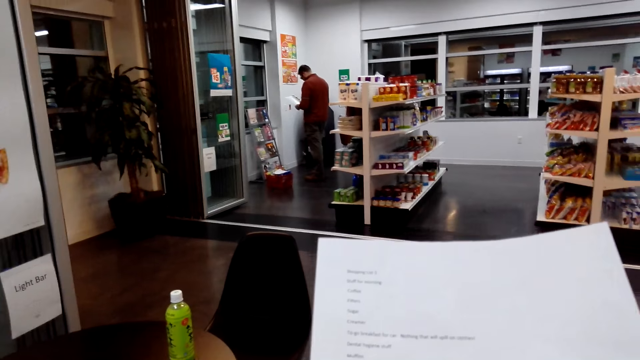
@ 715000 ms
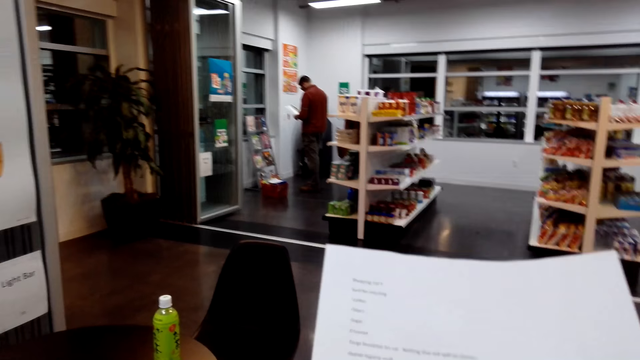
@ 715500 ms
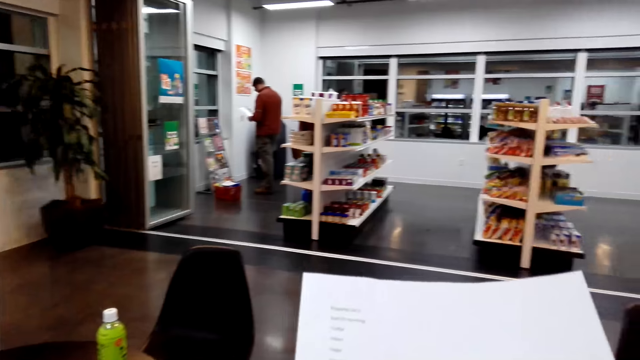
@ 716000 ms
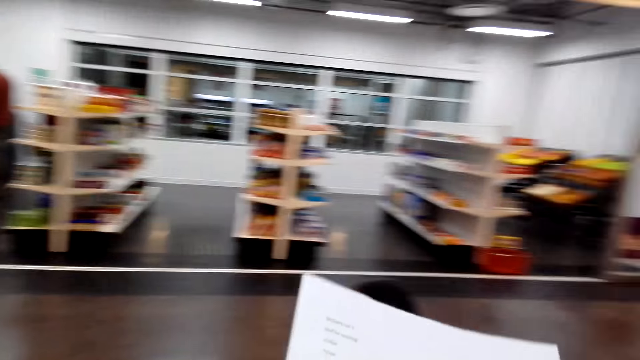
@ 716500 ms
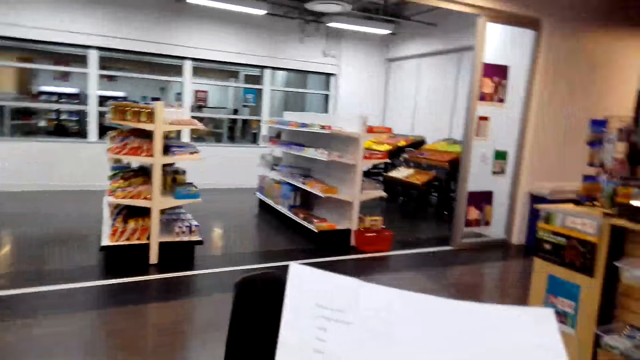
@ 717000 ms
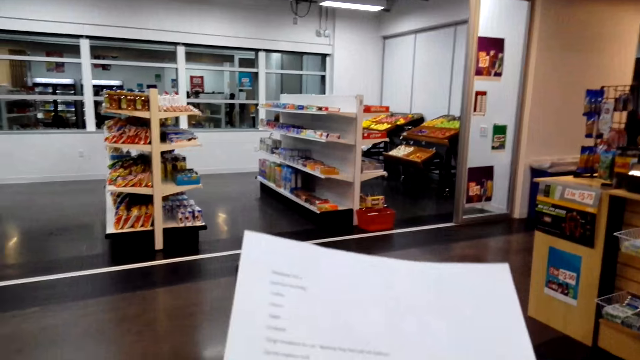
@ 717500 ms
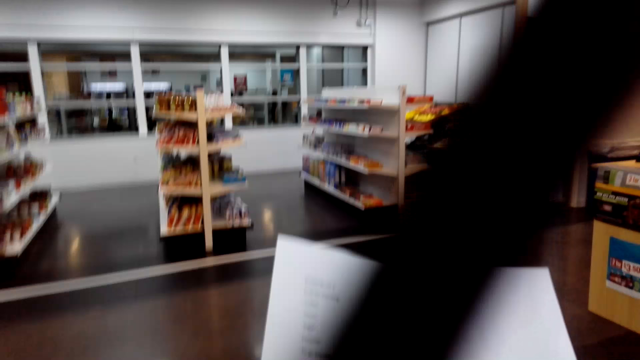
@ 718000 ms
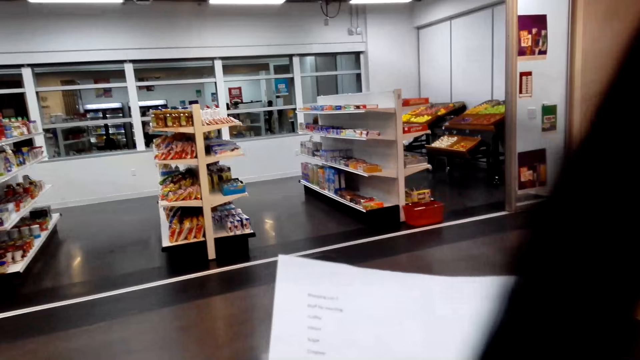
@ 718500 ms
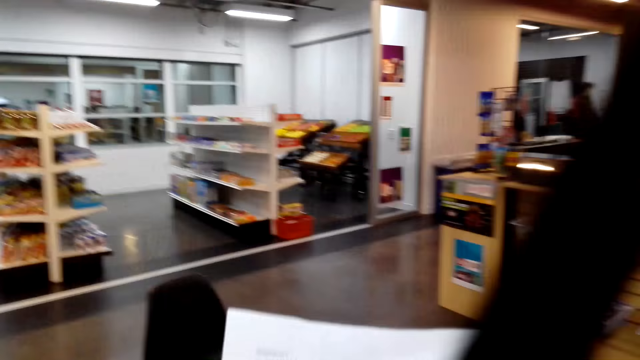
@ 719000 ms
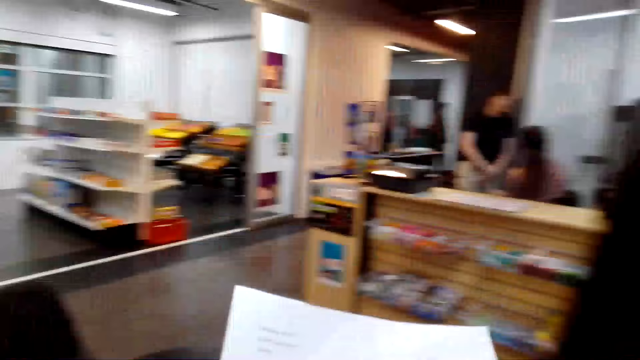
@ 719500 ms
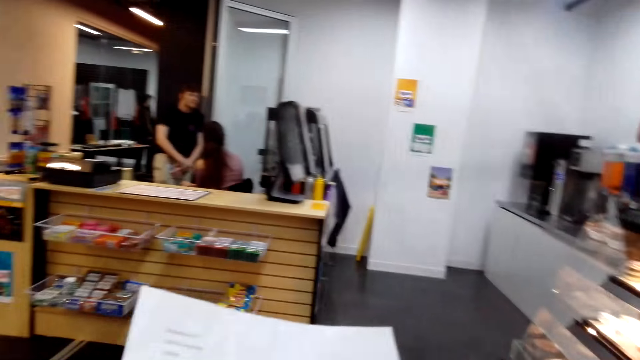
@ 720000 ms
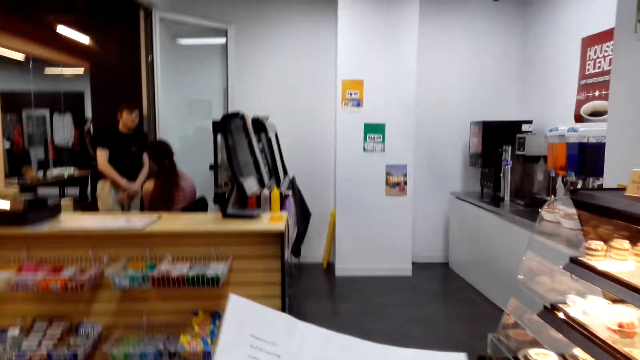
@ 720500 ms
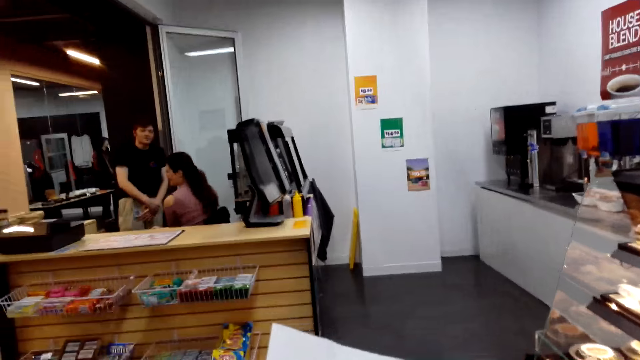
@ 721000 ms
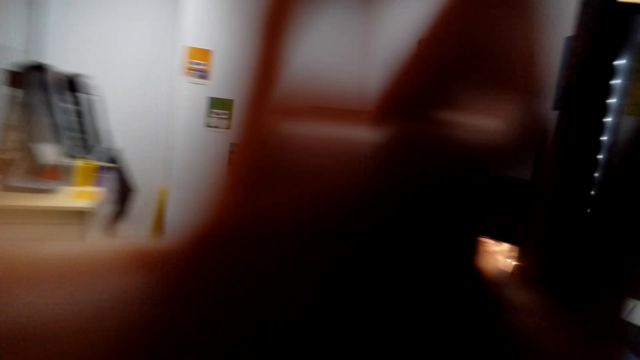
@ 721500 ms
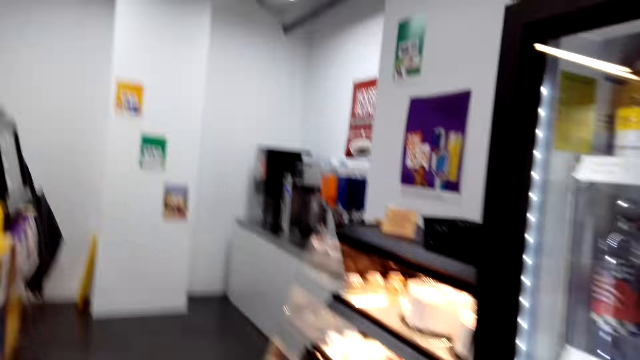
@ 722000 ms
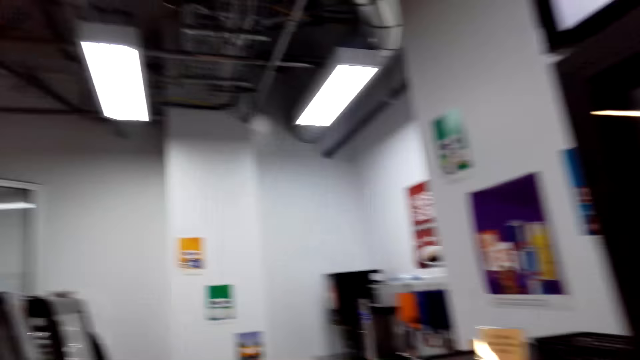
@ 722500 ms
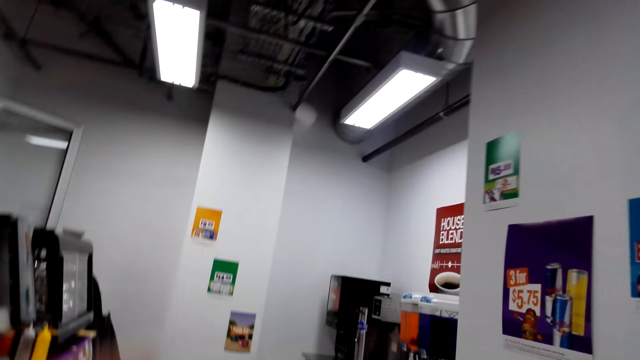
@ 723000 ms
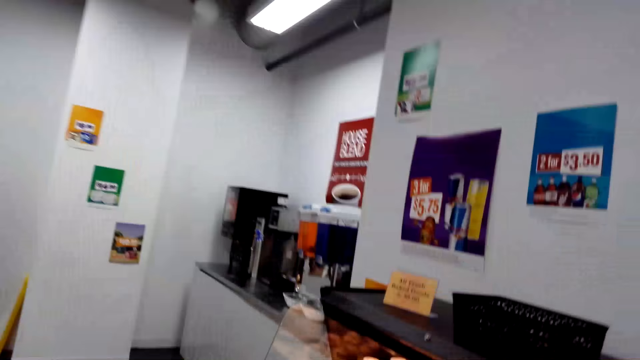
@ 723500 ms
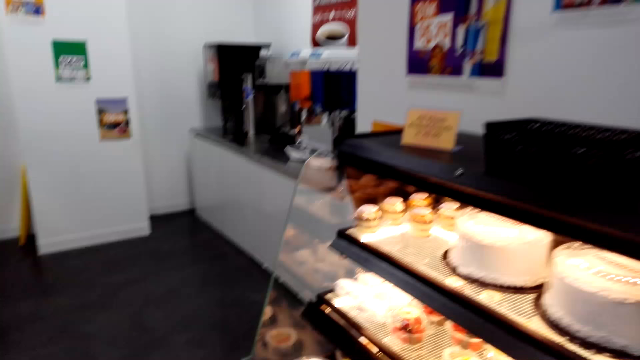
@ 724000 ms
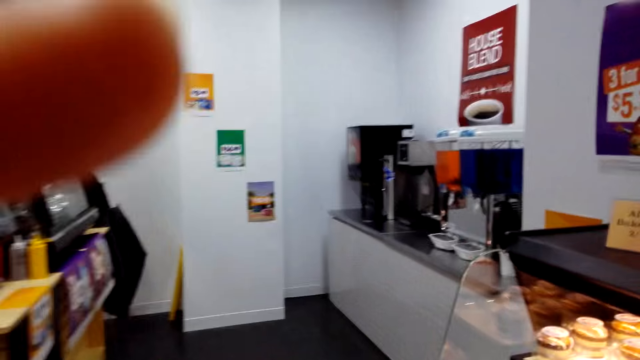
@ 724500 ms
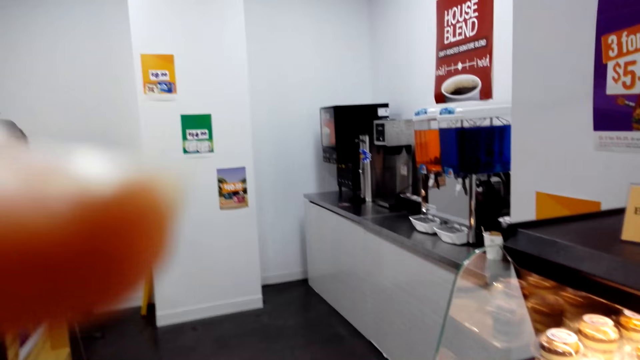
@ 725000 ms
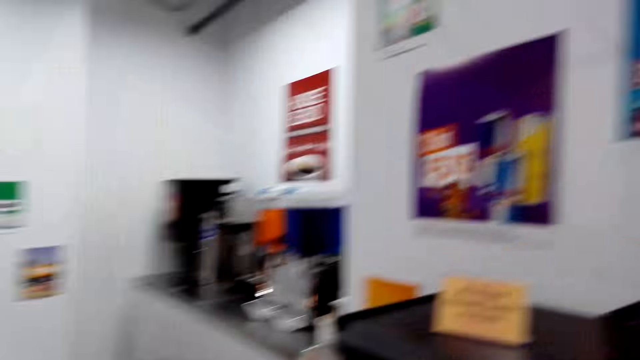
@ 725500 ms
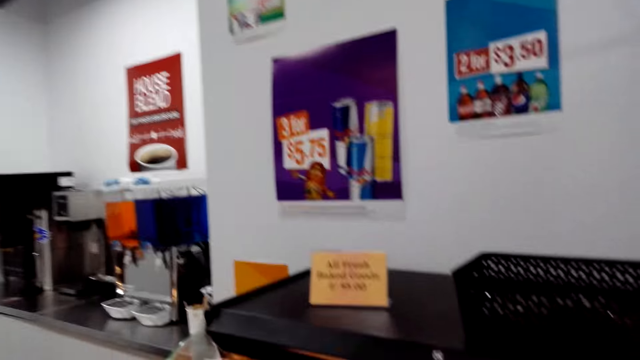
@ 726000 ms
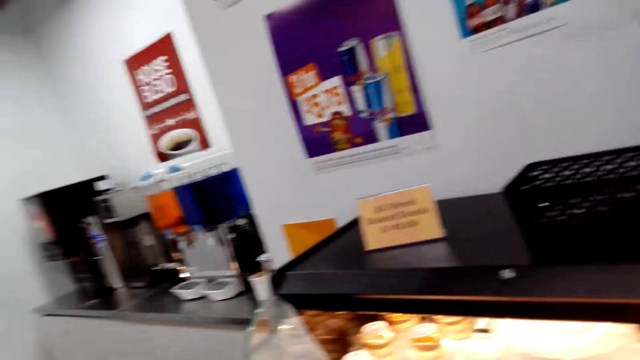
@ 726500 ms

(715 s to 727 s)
The camera wearer reads the paper. They look around. They walk around.

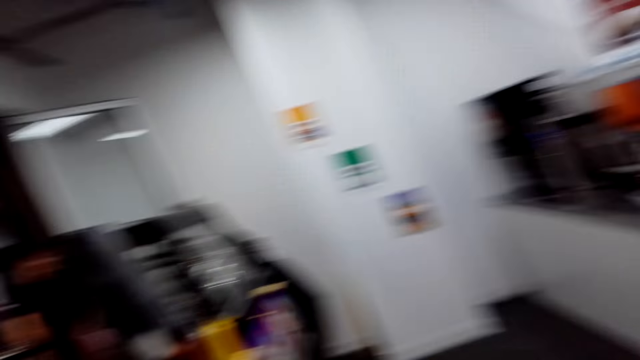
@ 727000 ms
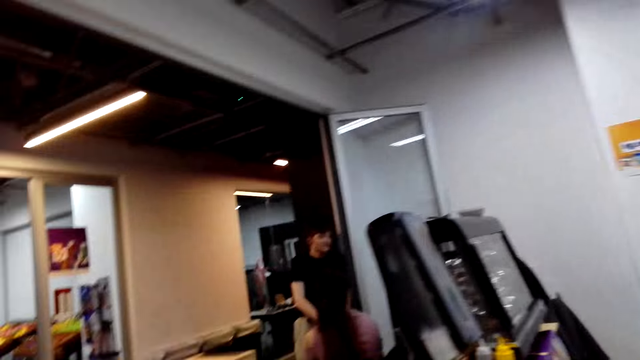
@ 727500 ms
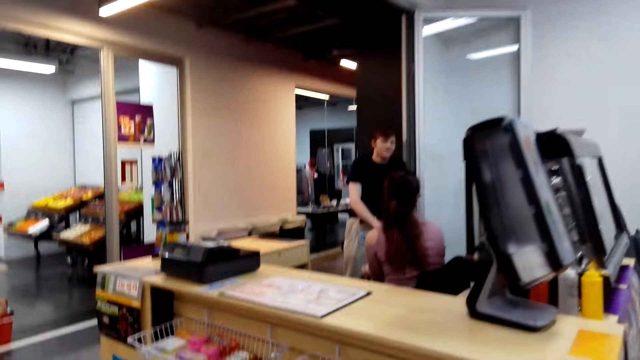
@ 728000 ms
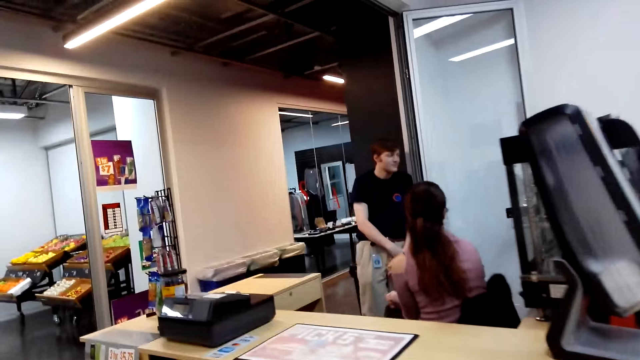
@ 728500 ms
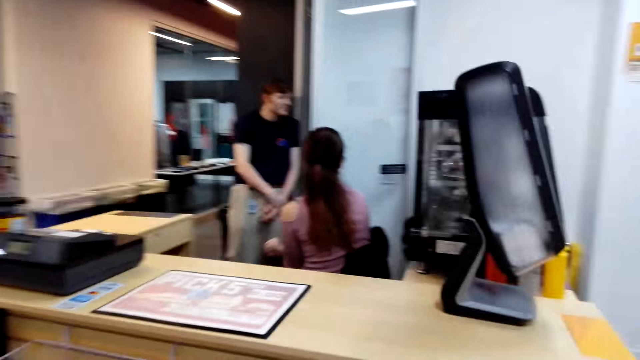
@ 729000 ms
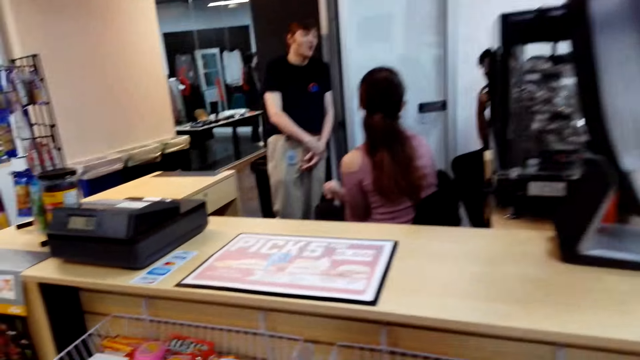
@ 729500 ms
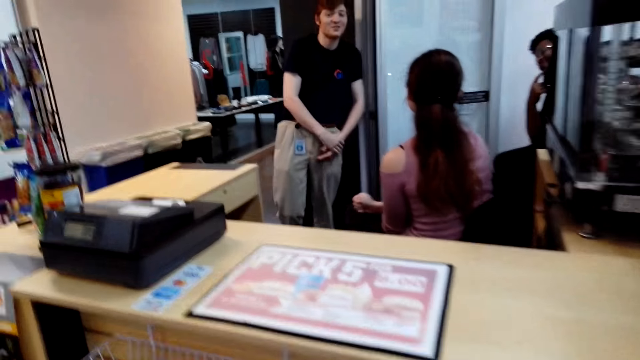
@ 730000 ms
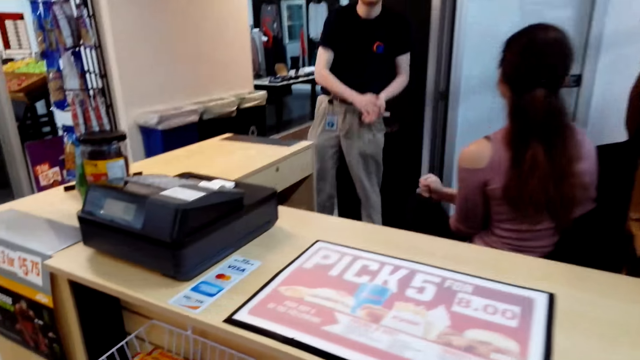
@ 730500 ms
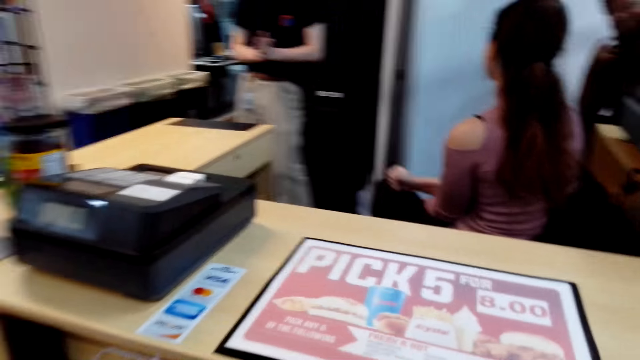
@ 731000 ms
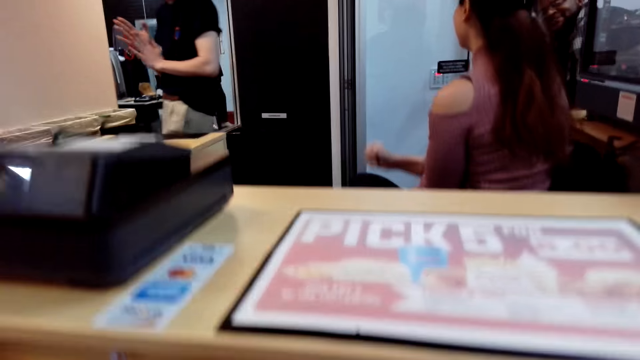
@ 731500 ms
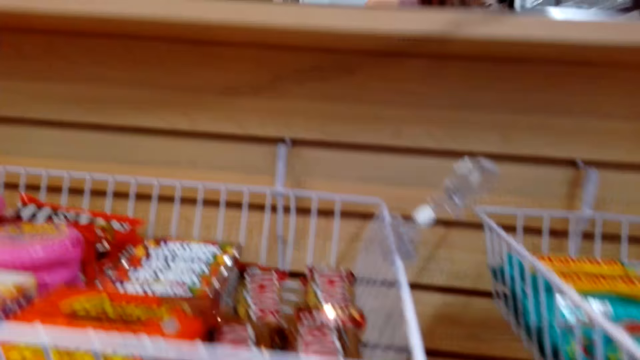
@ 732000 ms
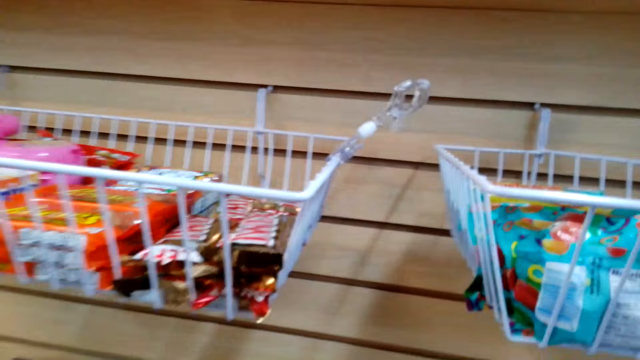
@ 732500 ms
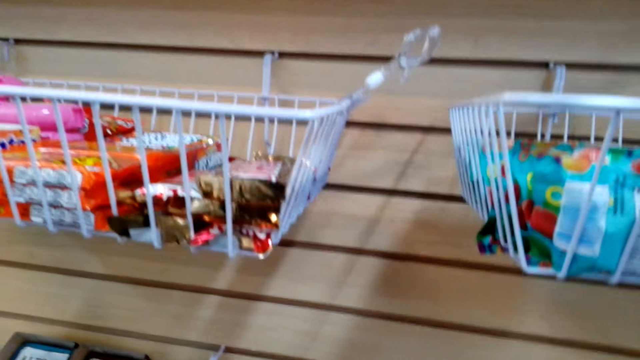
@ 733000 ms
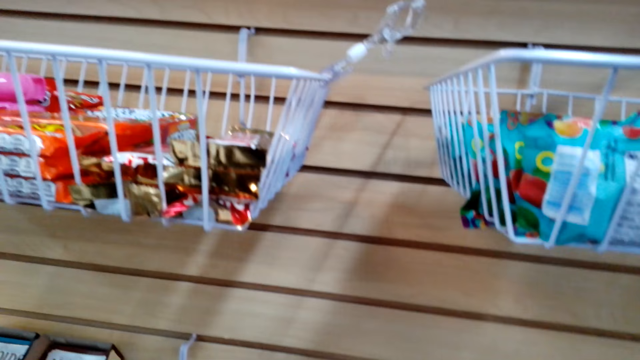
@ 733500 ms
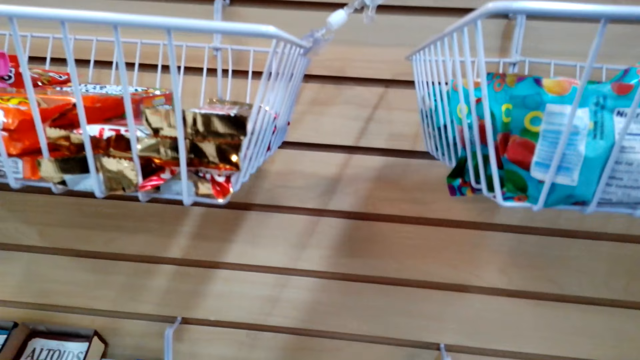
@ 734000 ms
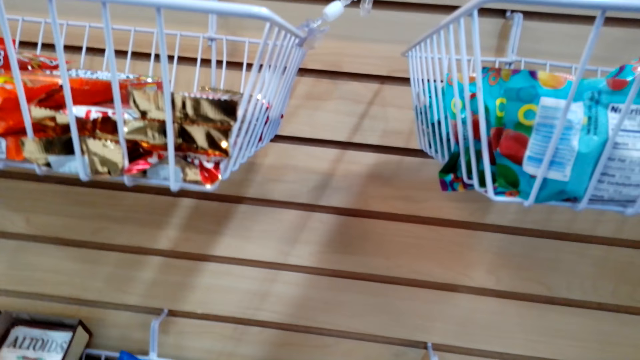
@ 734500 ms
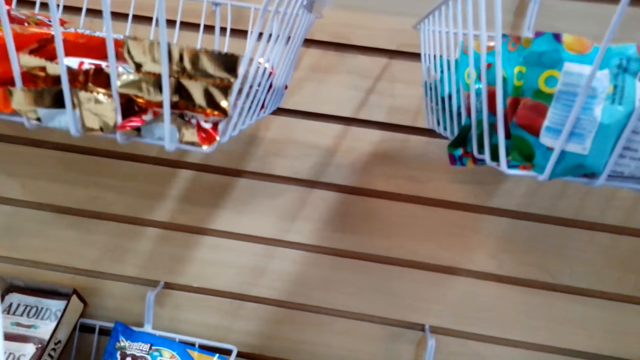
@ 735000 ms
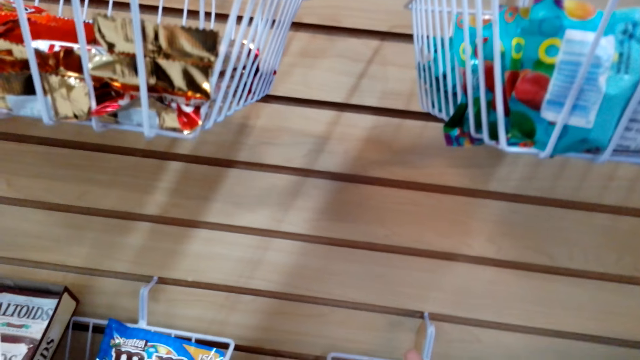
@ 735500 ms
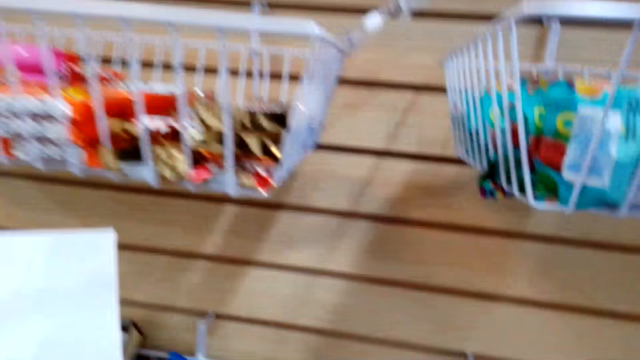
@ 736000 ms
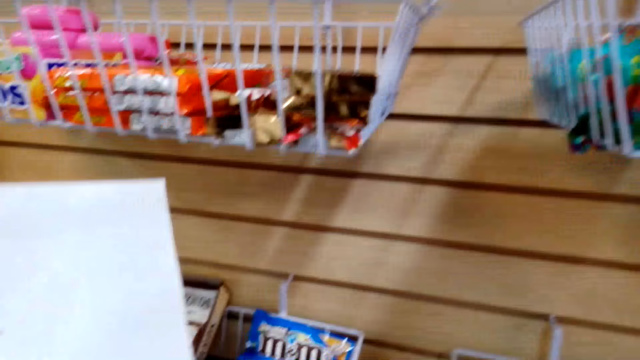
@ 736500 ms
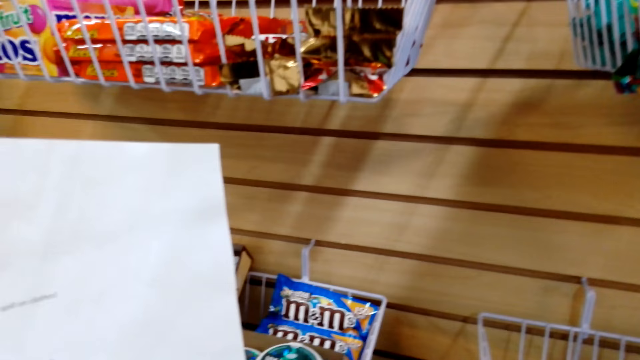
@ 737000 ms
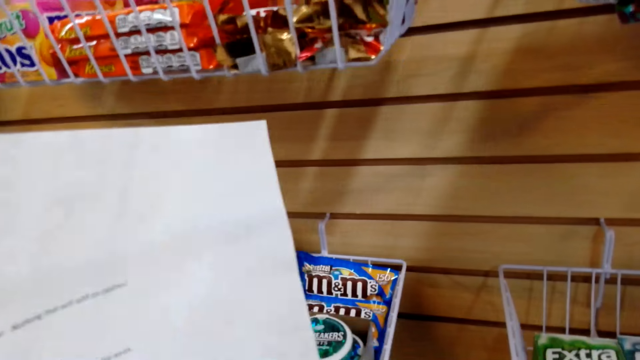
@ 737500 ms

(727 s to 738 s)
The camera wearer walks to the counter. They pick up something.
